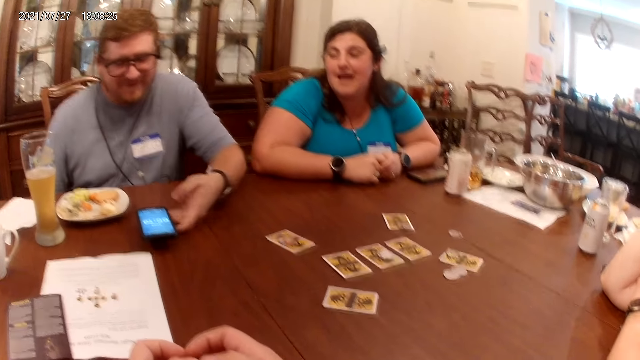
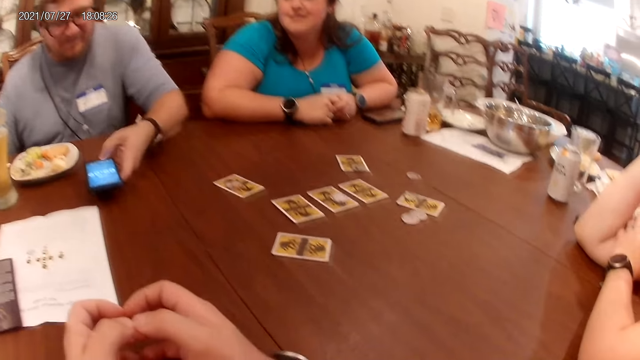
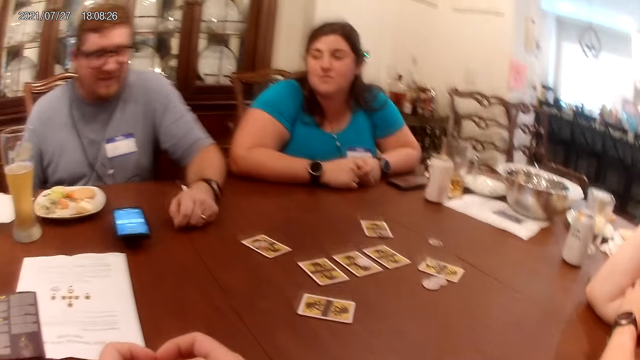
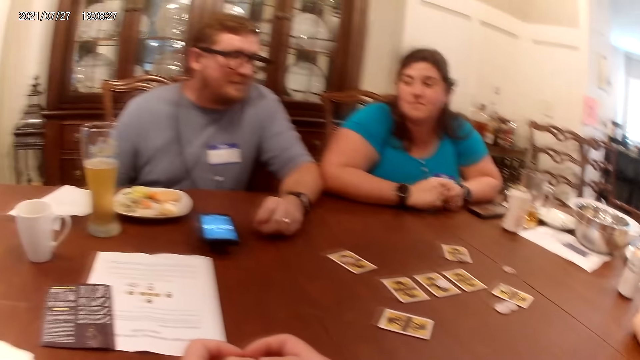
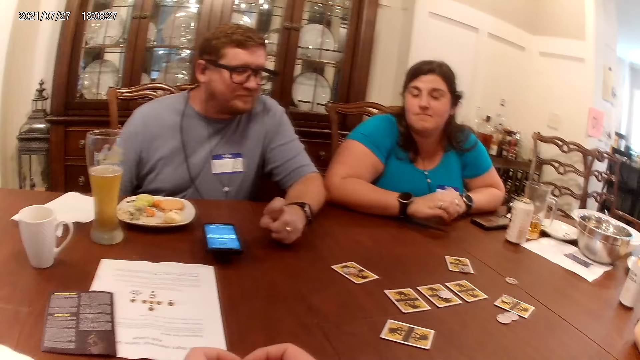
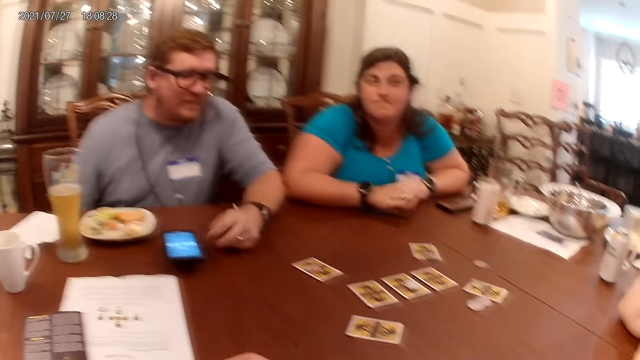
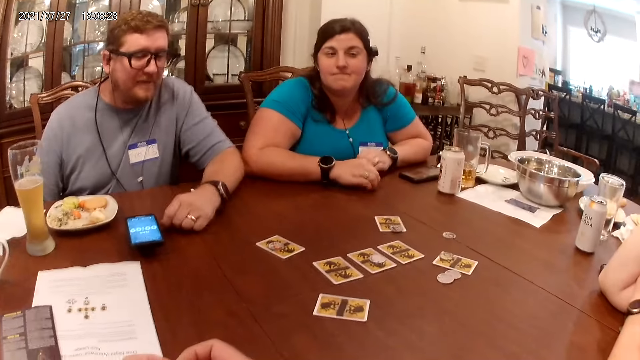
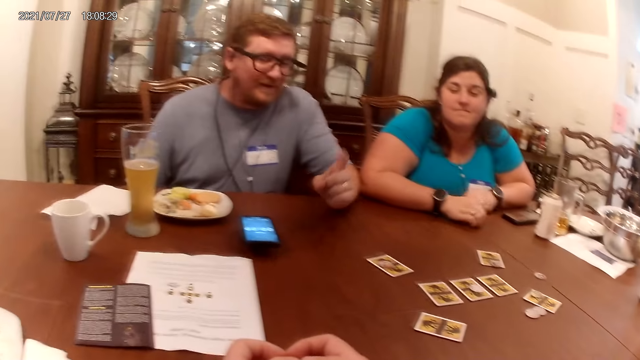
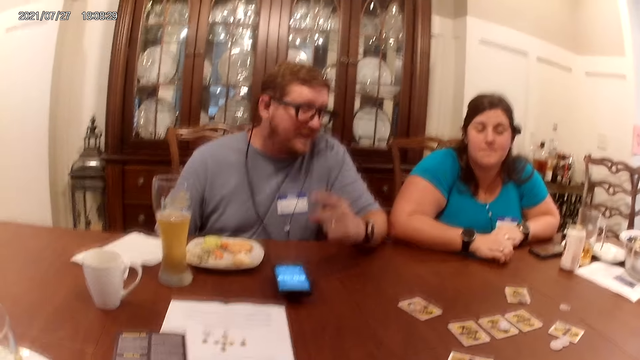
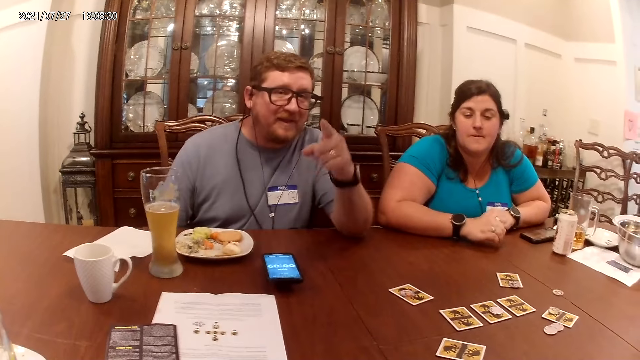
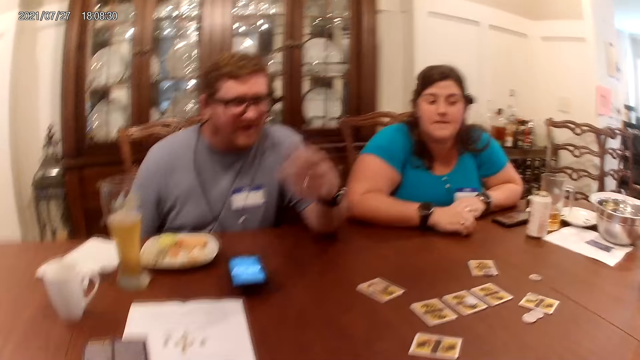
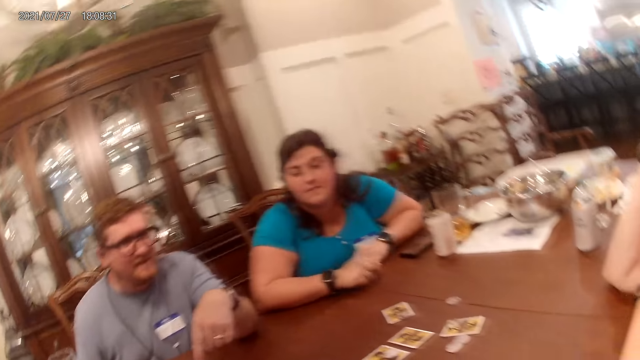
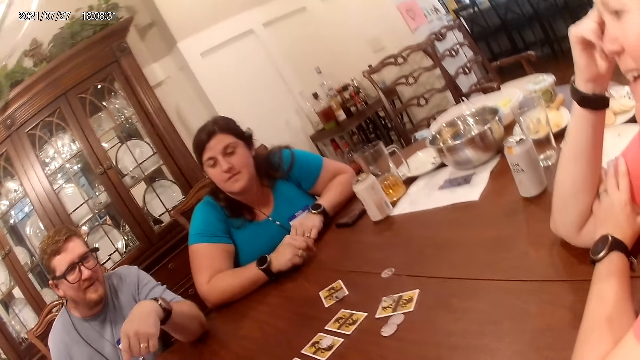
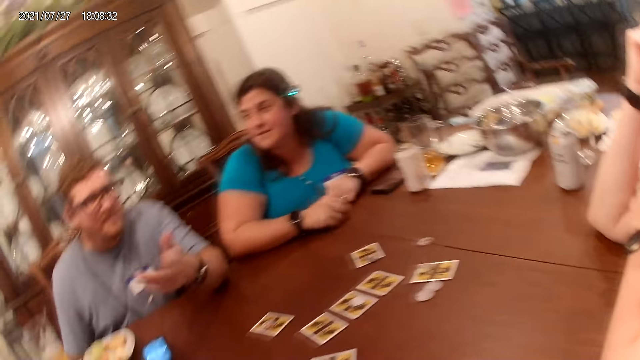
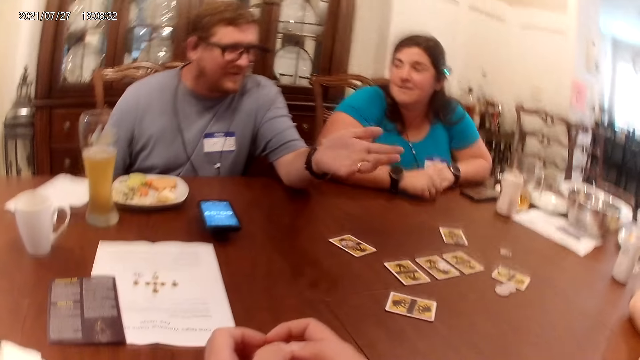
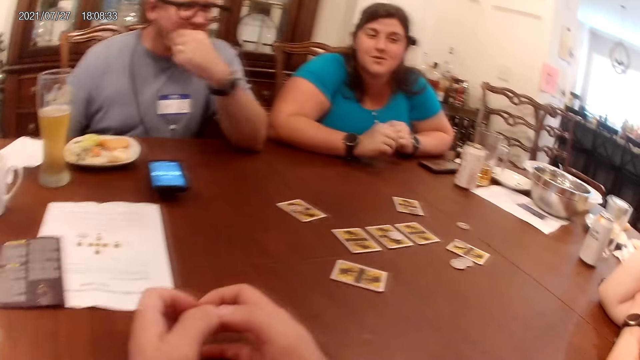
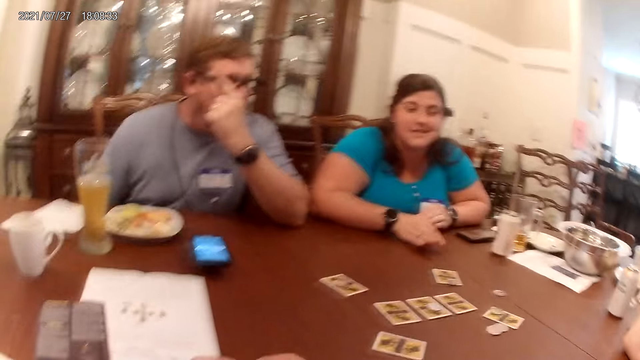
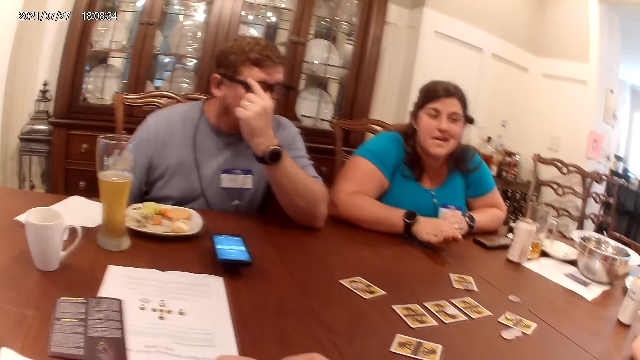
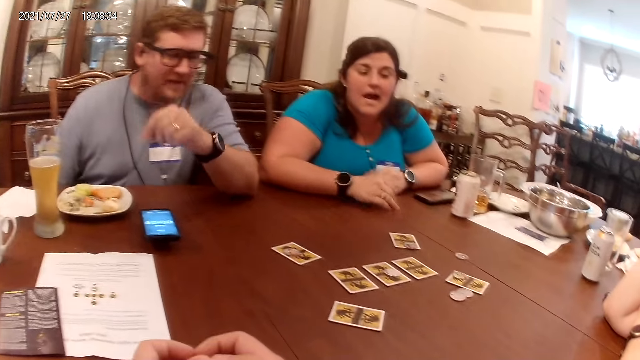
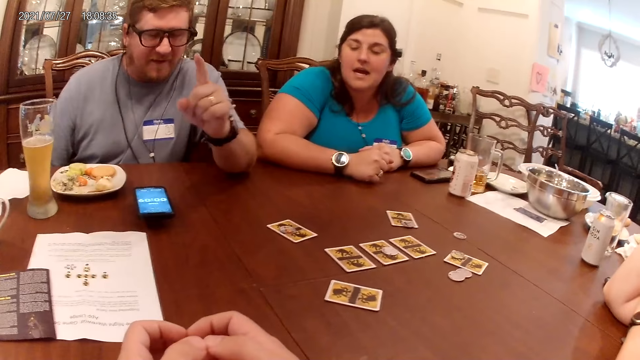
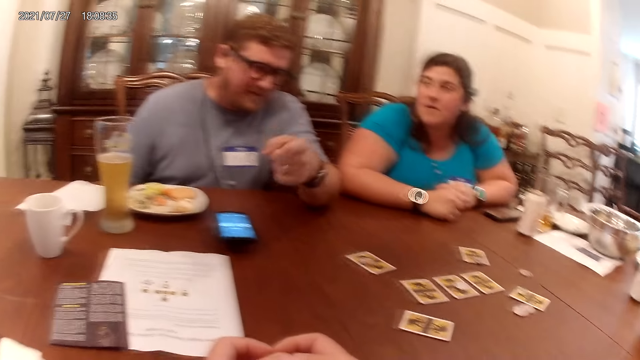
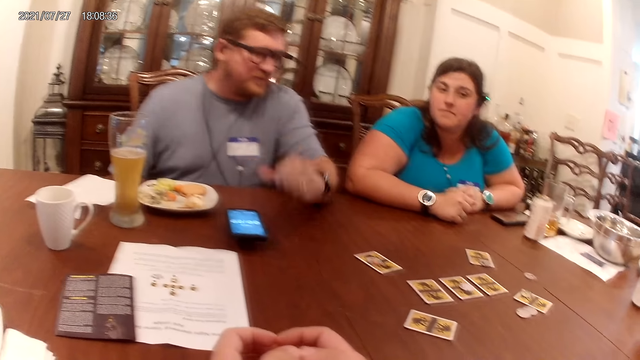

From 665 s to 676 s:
The man holds the phone on the table with his left hand. The man operates the phone in his left hand. The woman taps her hands on the table. The man demonstrates with his left hand. The man adjusts the eyeglass on his face with his left hand.

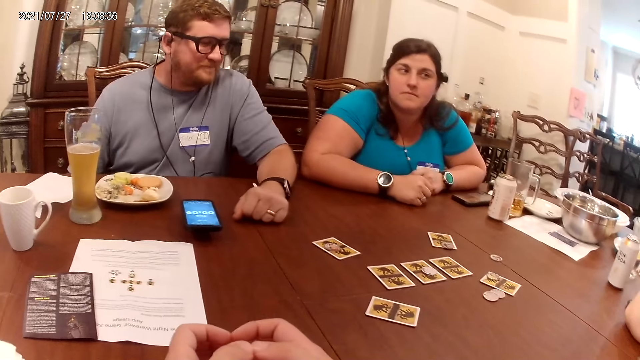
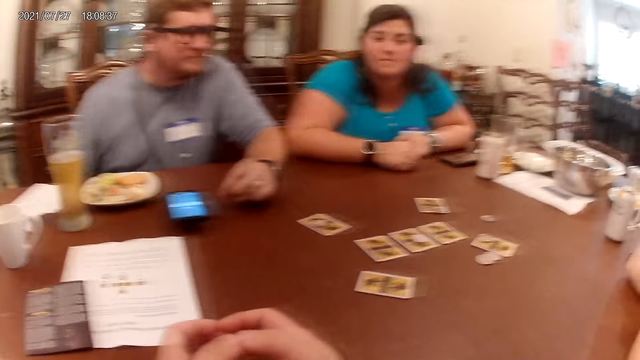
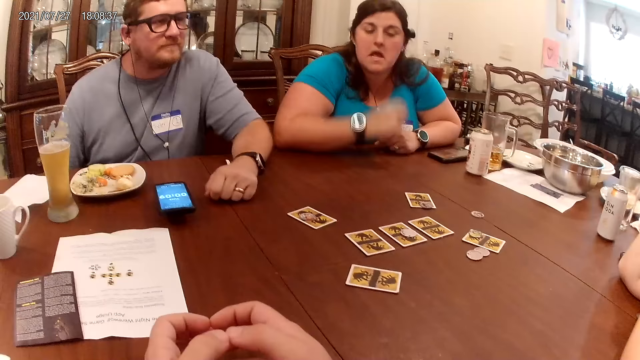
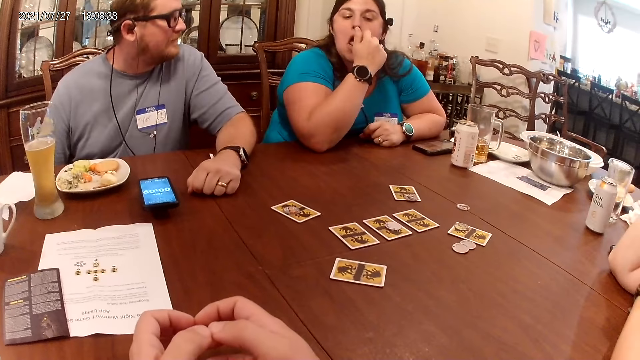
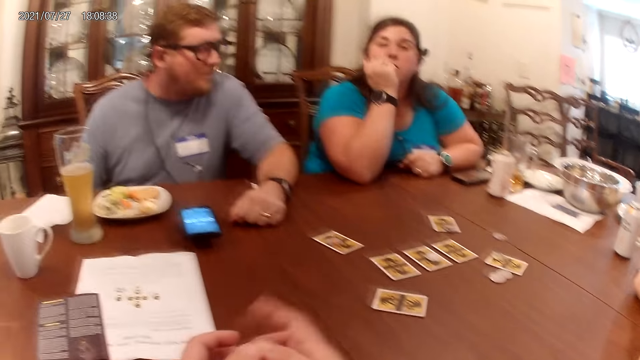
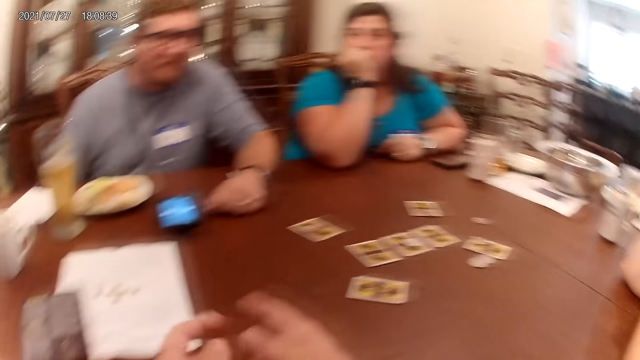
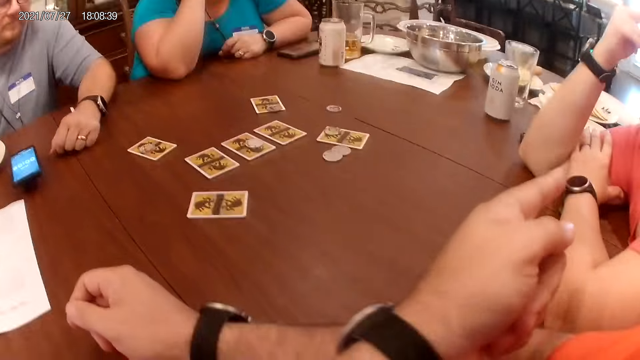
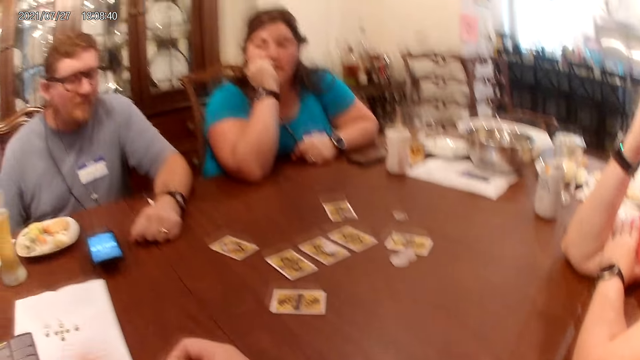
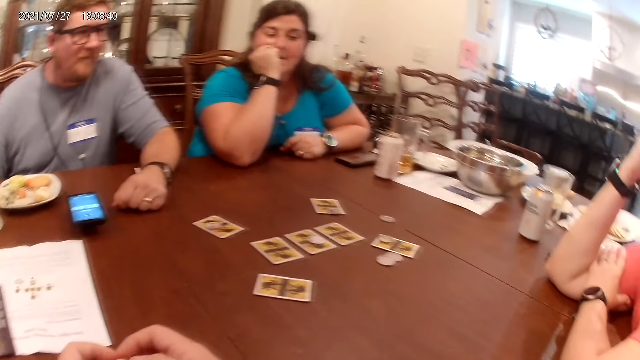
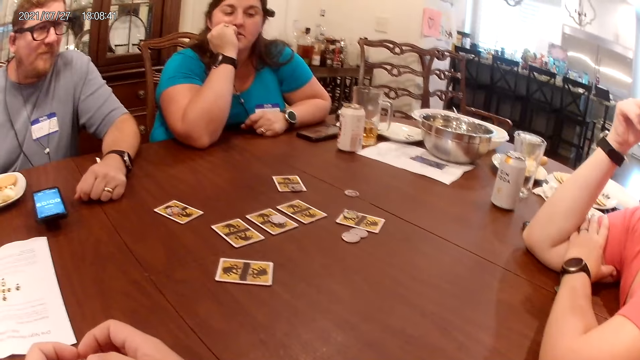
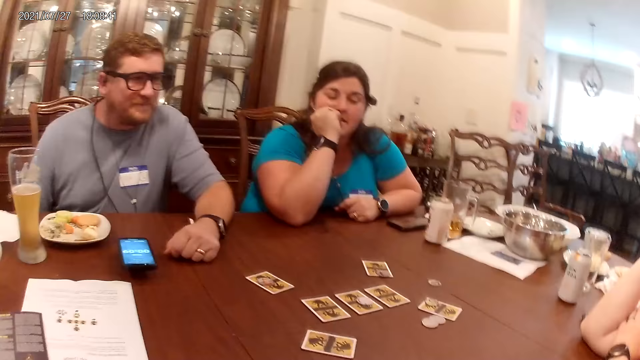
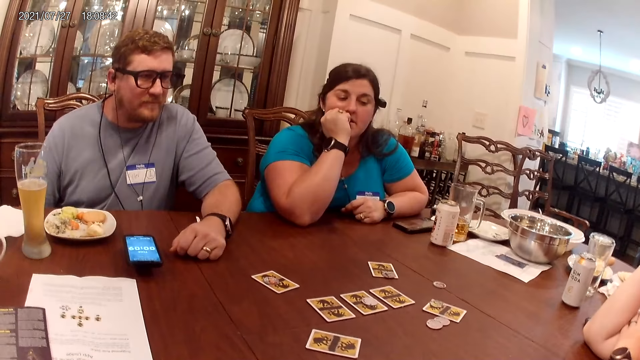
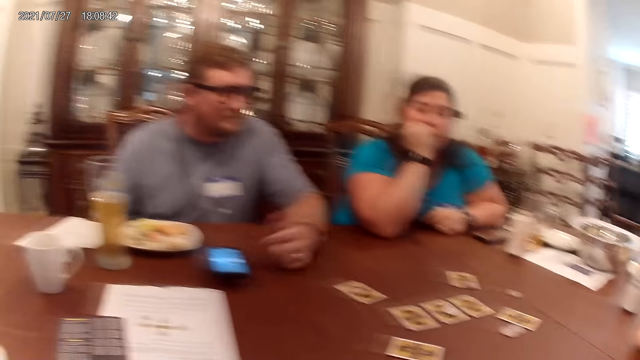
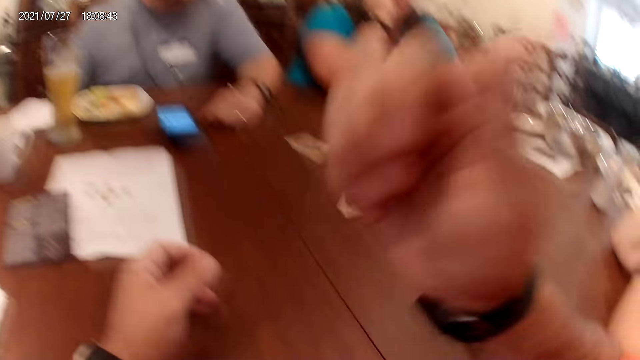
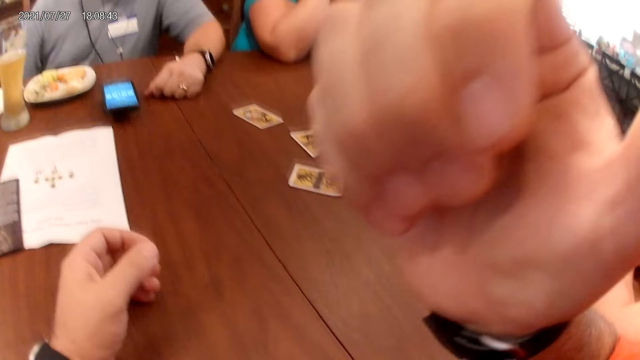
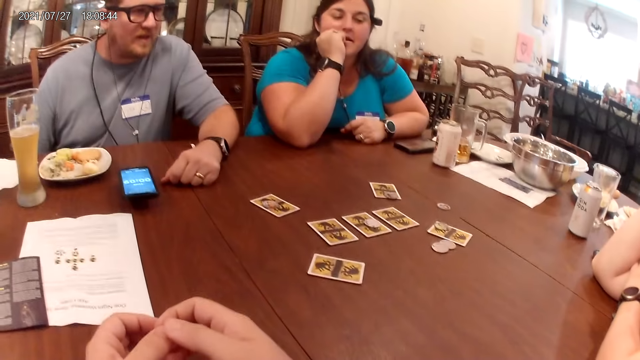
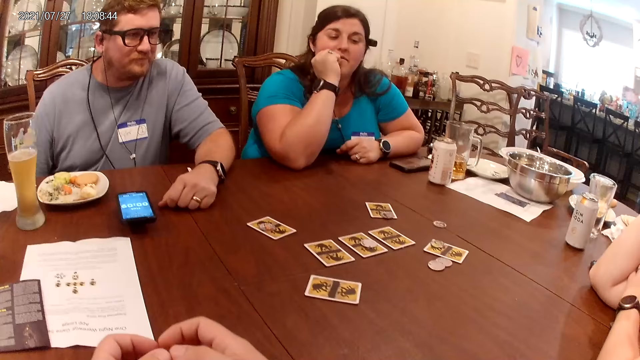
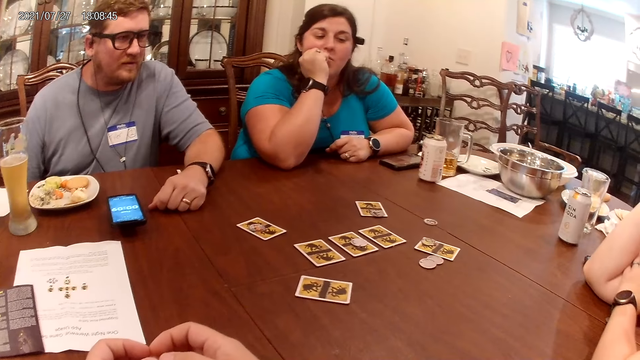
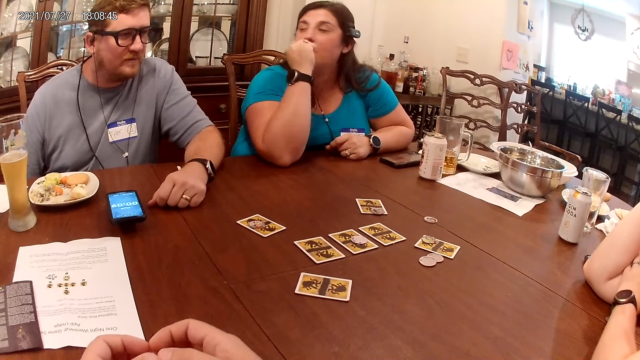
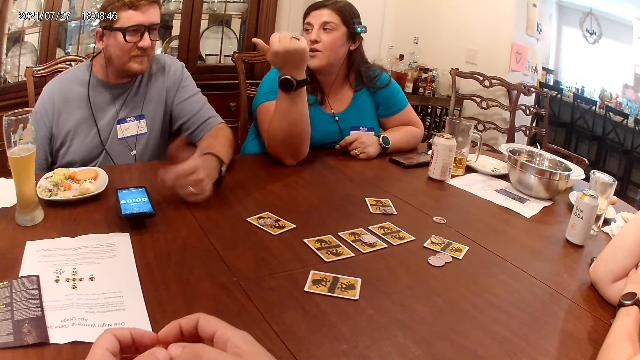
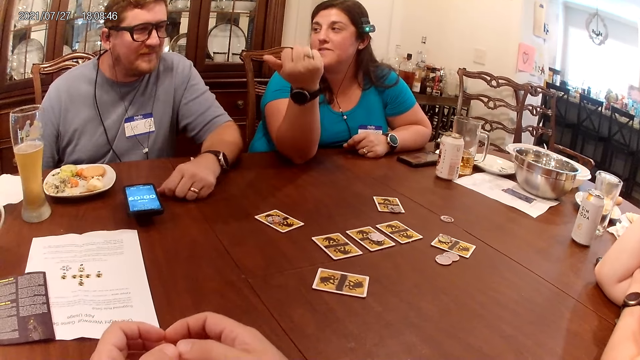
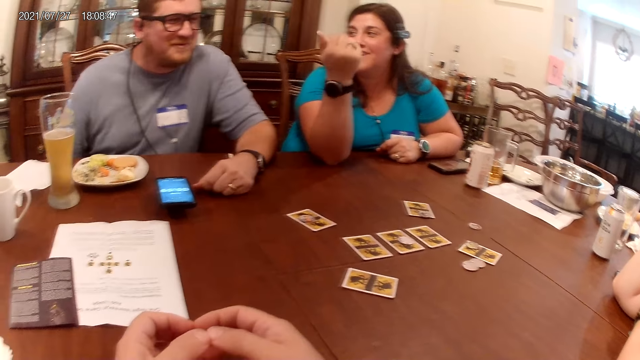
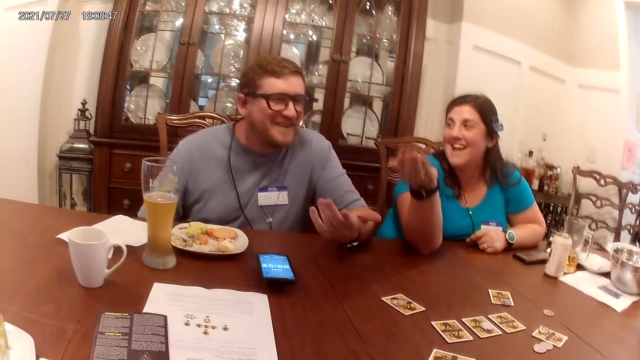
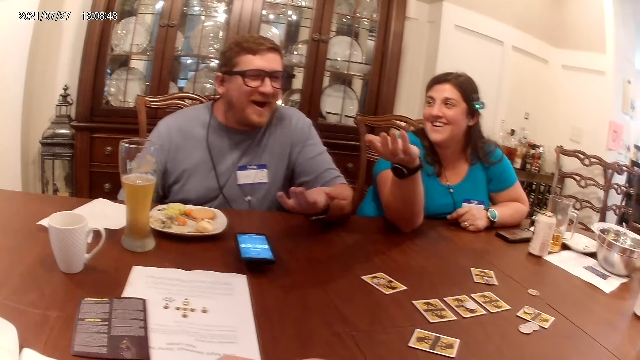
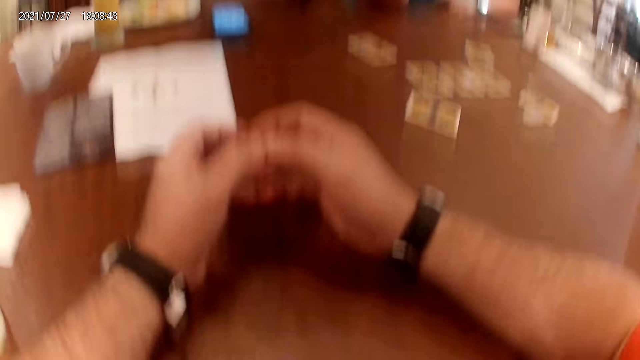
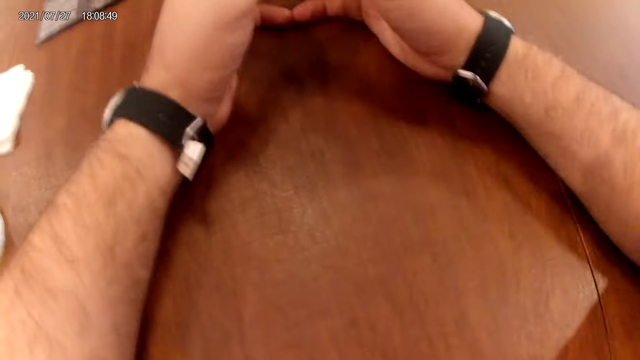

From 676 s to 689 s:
The woman rubs her nose with her right hand. The camera wearer points his right hand at the man. He points his left hand at another woman. The man raises his left hand. The camera wearer touches his face with his right hand. The man drops his left hand. The first woman points her right hand at the man. The first woman demonstrates with her right hand. The man demonstrates with his left hand.
